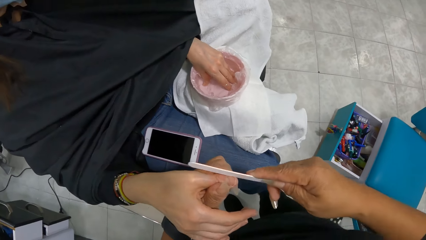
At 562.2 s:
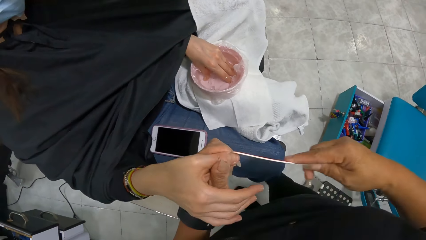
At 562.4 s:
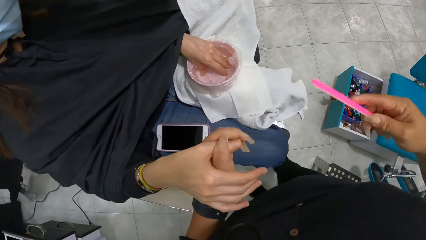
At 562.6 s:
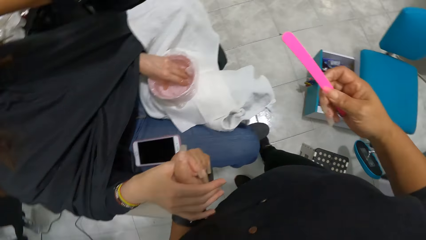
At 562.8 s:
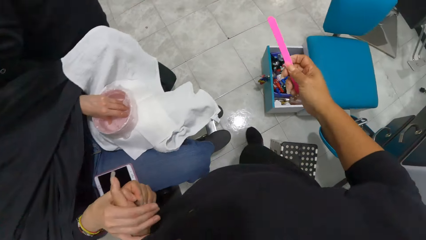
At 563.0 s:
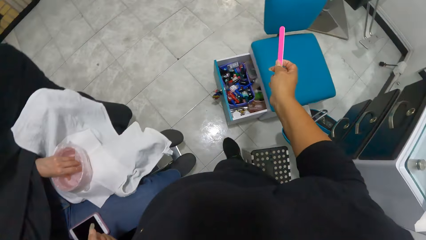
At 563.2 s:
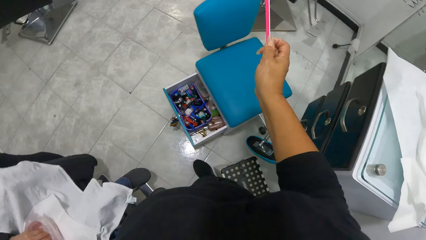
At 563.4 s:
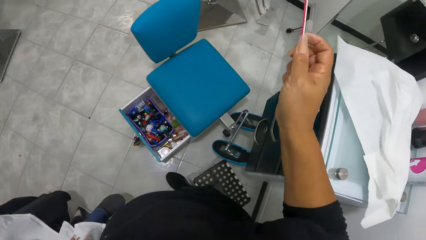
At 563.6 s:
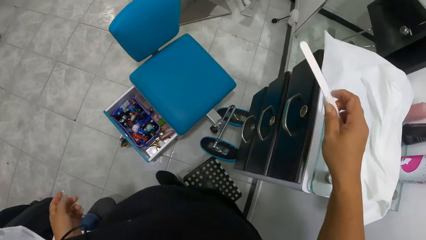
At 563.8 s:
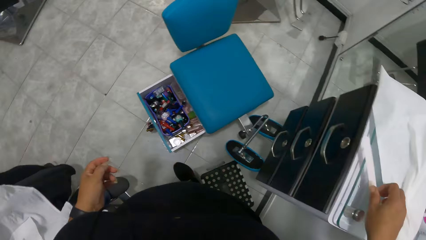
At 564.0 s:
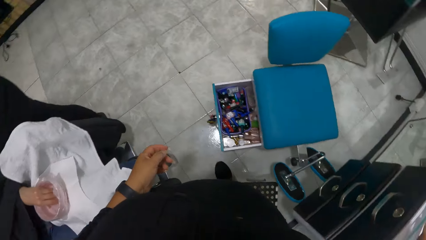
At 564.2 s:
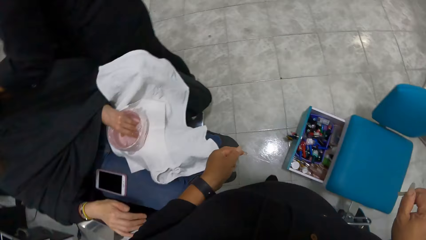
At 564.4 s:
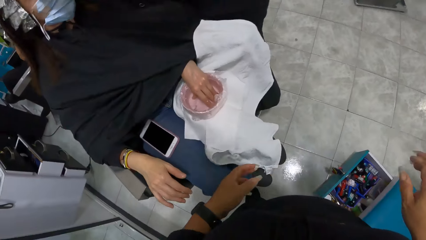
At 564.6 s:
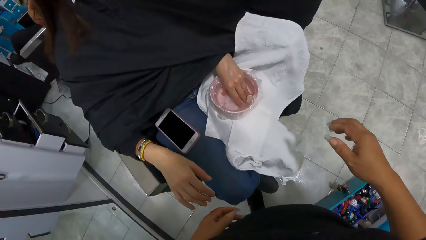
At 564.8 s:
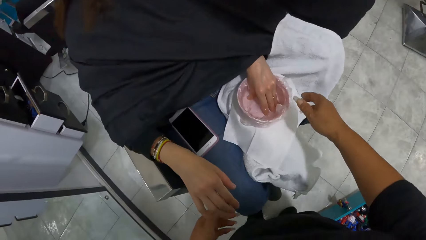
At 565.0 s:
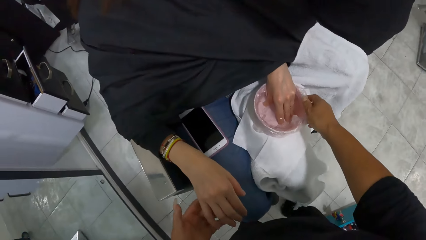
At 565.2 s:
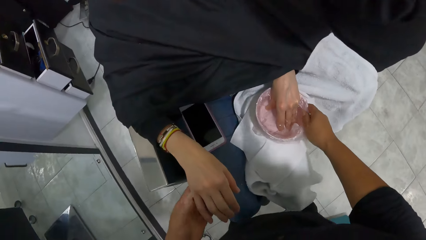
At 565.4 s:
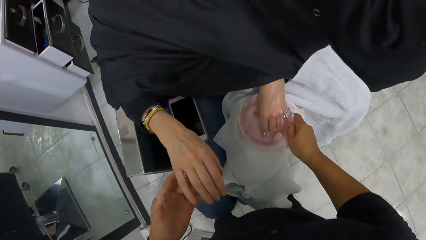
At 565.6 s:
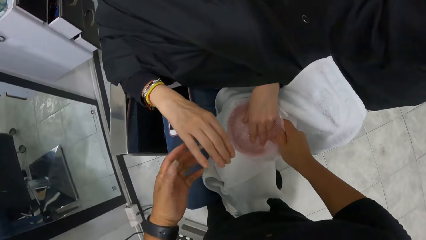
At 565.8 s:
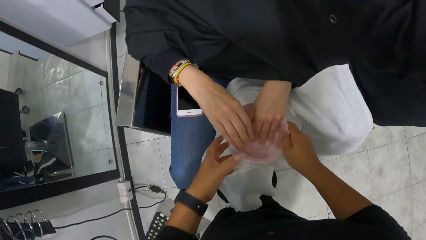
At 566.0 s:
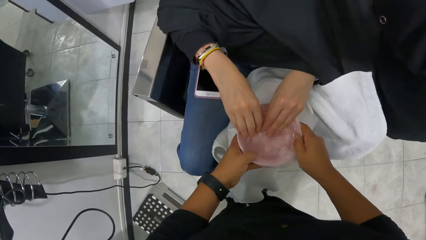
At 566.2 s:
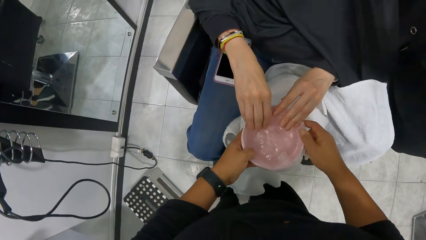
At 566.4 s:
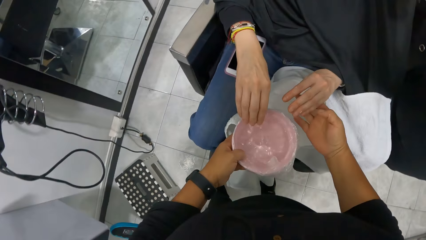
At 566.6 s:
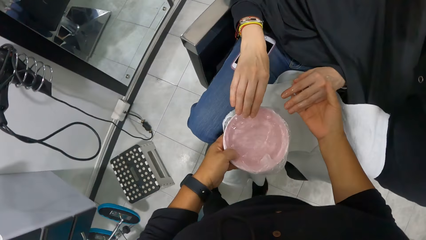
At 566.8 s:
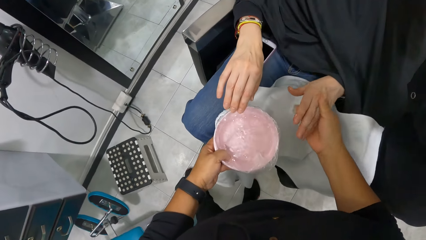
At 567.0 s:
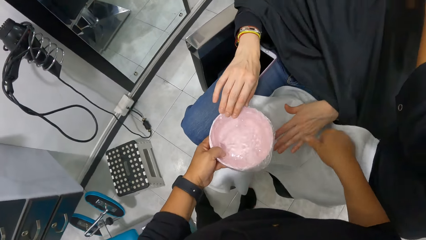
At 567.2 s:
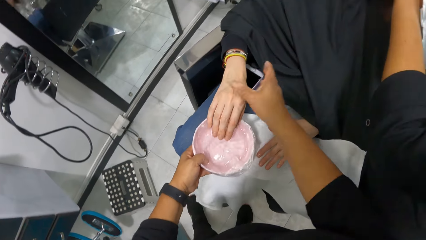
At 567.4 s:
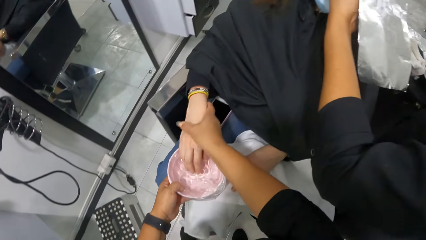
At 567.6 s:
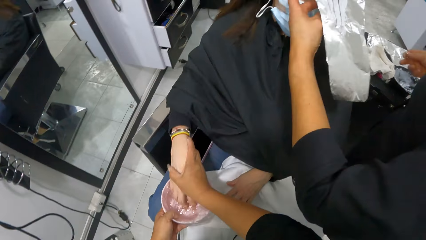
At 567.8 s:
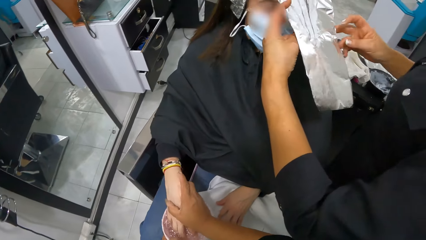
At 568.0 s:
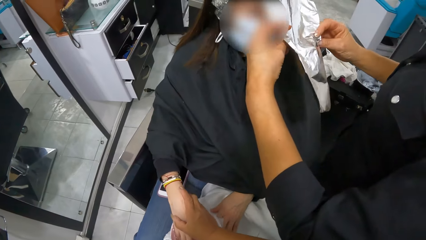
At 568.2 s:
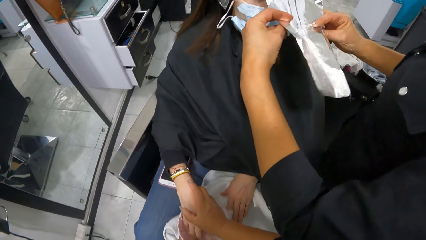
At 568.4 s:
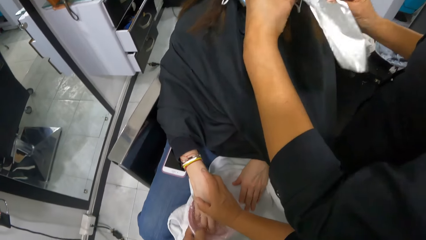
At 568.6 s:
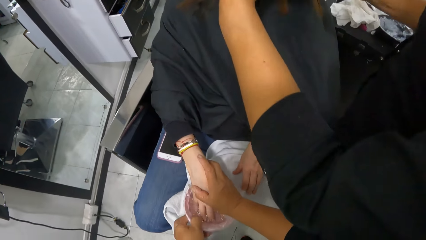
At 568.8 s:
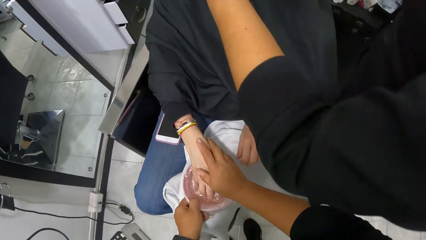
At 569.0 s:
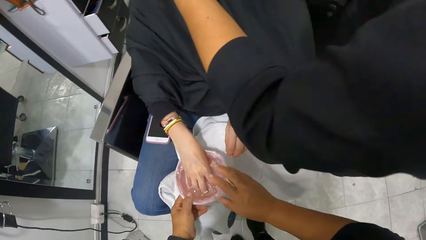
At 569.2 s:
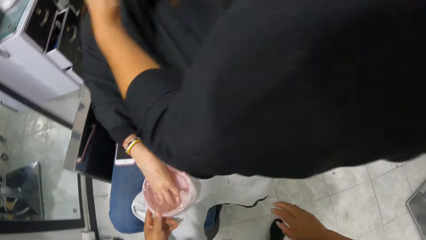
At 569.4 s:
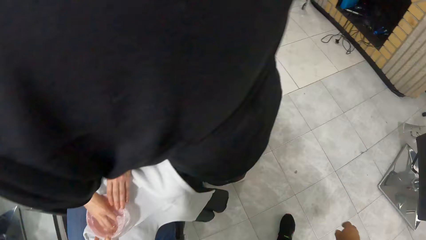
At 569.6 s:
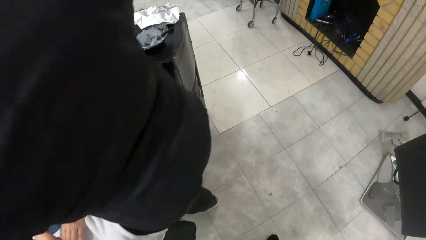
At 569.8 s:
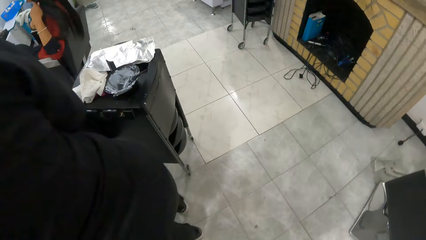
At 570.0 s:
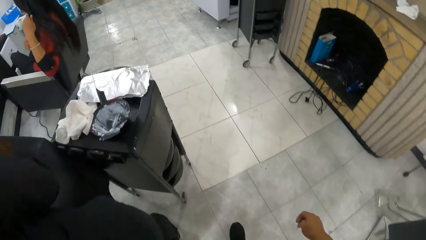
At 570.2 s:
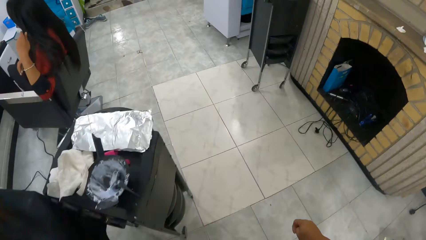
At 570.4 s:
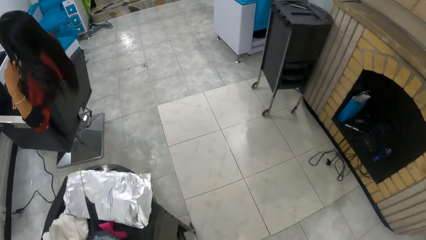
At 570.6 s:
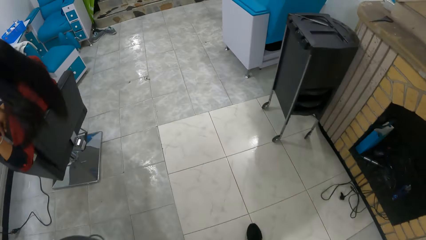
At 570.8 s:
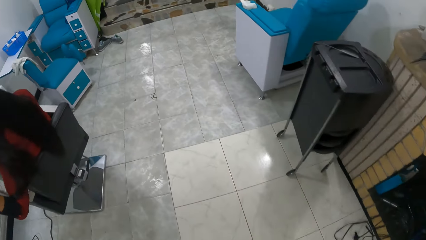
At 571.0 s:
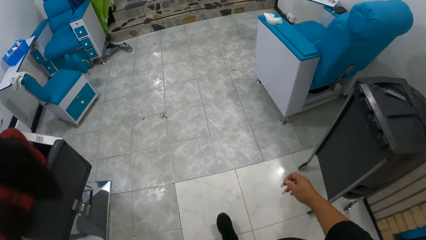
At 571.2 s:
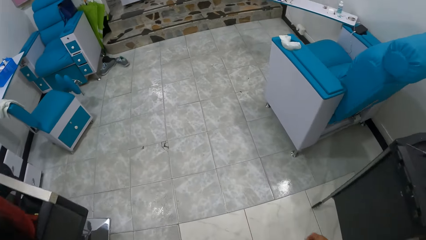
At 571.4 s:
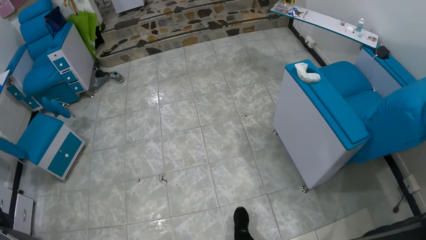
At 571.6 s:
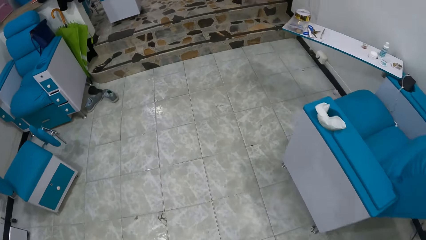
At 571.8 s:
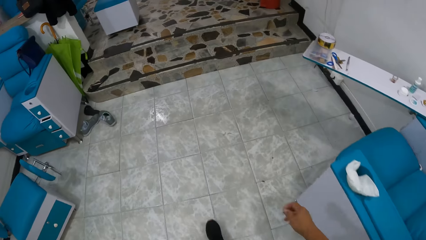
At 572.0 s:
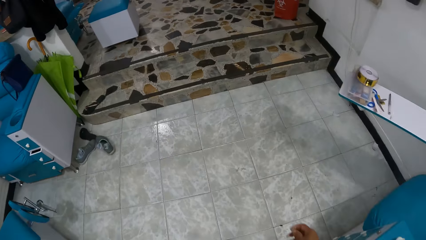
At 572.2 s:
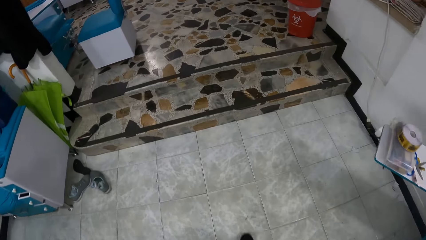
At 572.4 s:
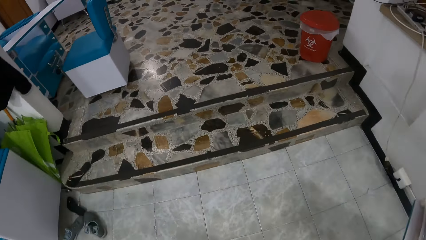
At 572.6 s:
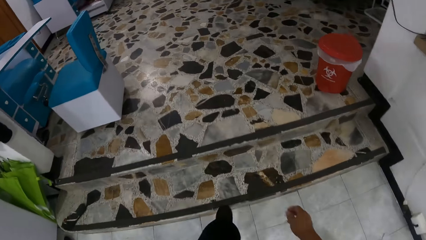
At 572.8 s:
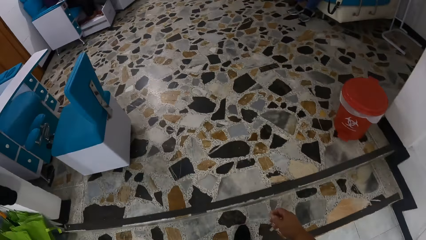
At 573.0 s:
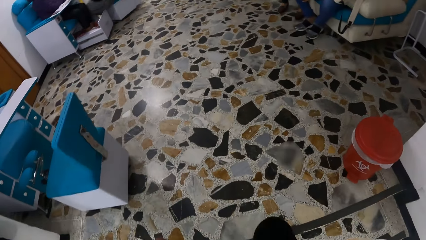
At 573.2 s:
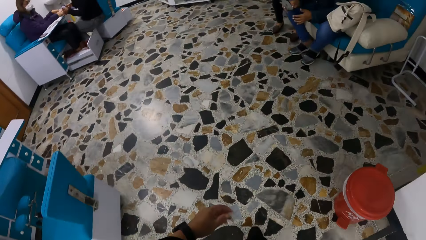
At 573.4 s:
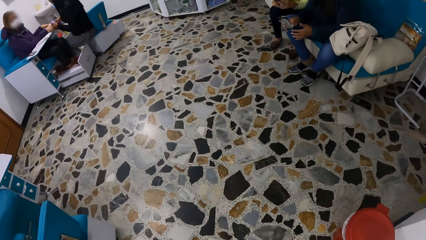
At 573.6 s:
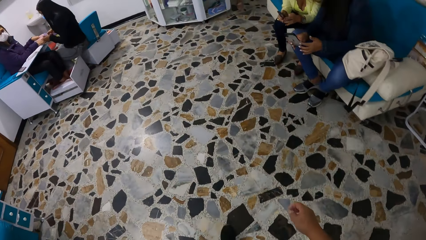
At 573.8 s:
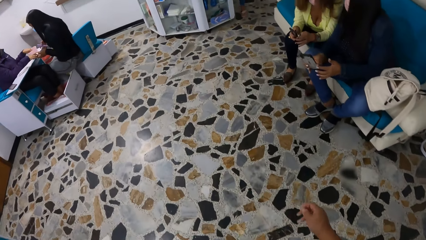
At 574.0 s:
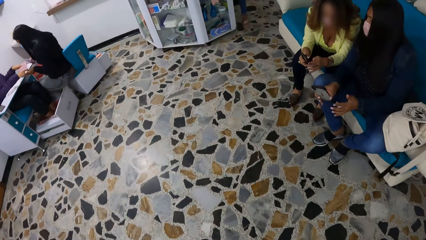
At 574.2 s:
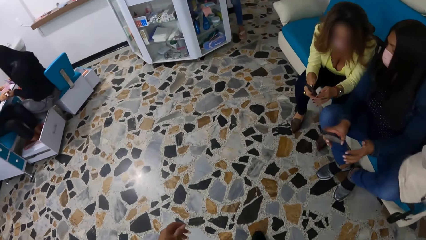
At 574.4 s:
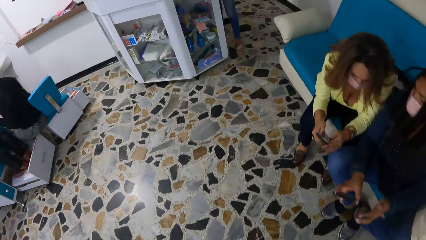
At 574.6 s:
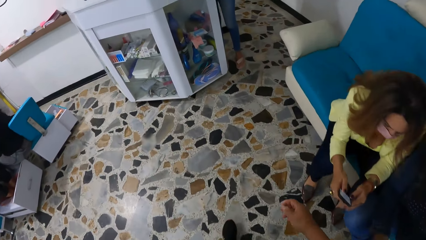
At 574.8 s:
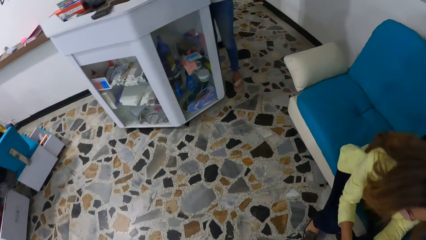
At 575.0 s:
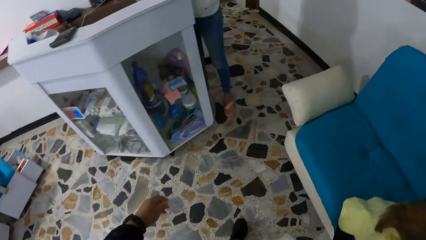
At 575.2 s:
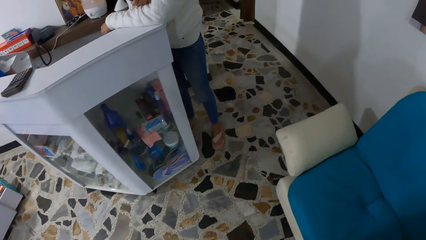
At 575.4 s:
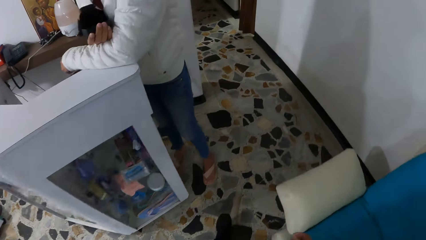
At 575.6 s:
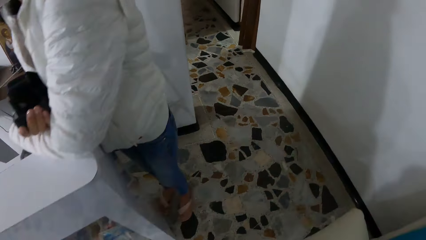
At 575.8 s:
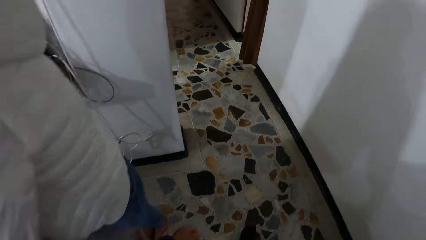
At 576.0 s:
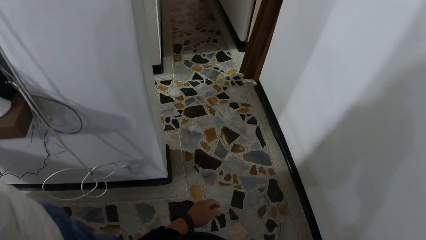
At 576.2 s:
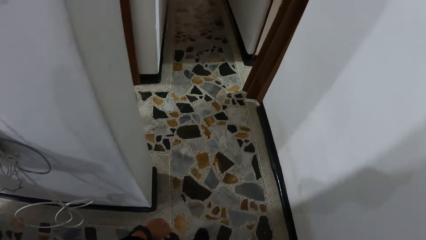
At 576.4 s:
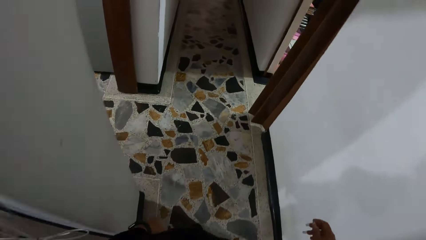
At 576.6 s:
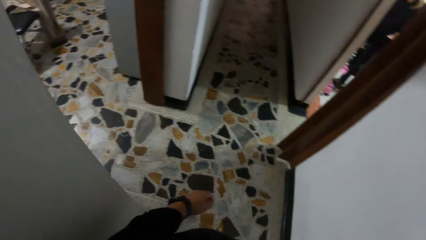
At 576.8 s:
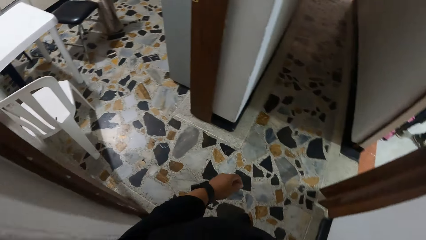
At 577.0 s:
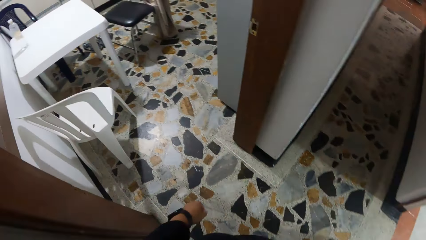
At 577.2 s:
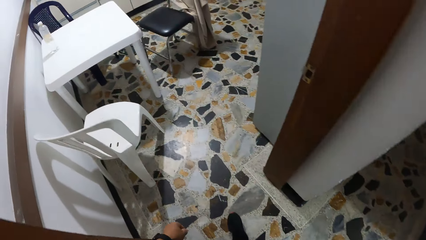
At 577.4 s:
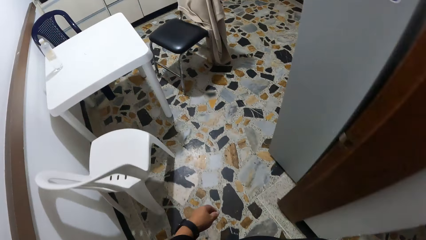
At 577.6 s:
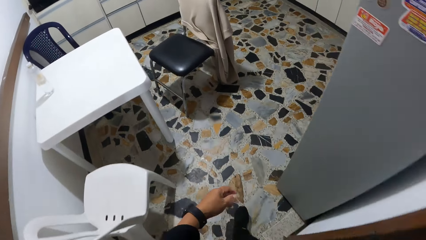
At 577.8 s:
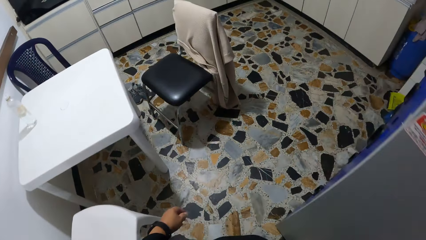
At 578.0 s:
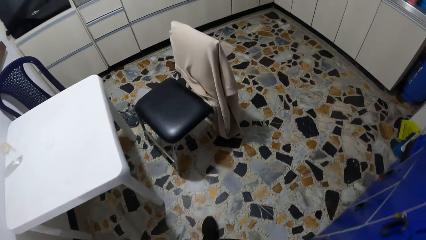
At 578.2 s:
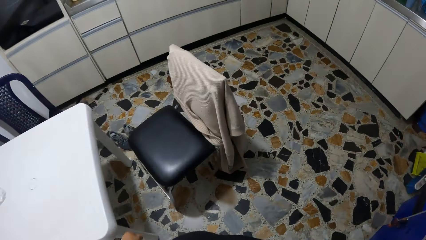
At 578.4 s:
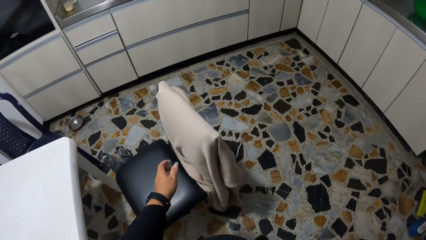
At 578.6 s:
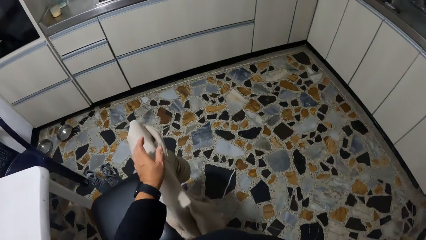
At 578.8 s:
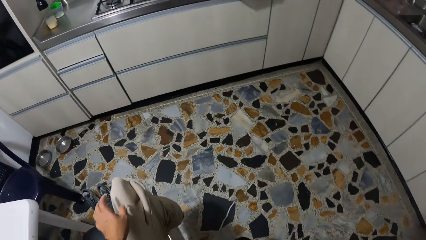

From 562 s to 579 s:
The camera wearer keeps the nail file in her right hand on a drawer. A client removes the nail from the water. The camera wearer takes a bowl of water from the client's left hand with her right hand. She holds the client's right hand with her left hand. She holds the bowl with her left hand. She holds the client's left hand with her right hand. She puts the client's right hand into the bowl with her right hand. She walks to a kitchen in the salon.
